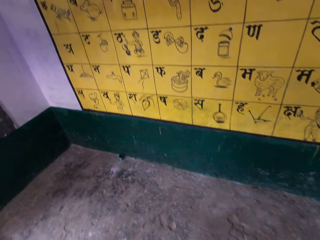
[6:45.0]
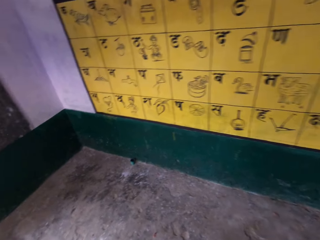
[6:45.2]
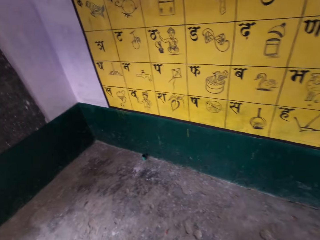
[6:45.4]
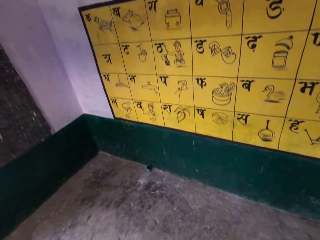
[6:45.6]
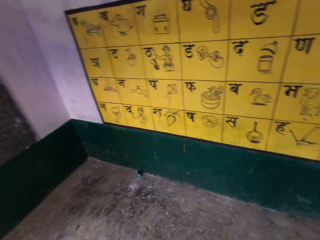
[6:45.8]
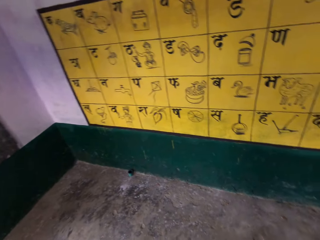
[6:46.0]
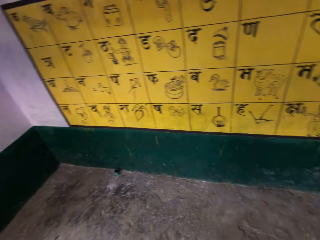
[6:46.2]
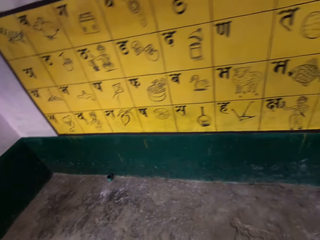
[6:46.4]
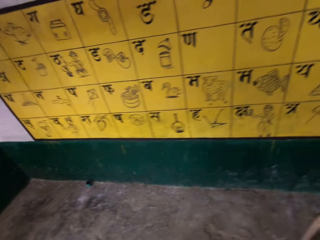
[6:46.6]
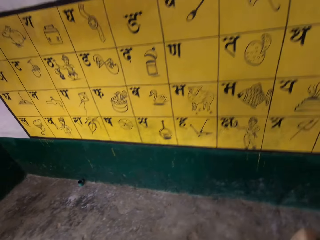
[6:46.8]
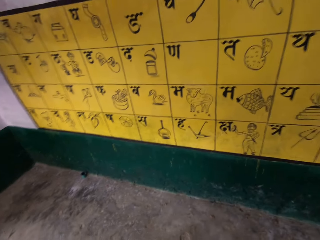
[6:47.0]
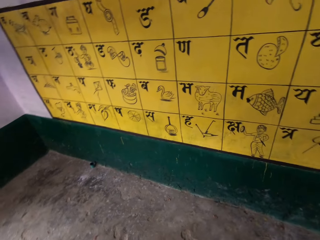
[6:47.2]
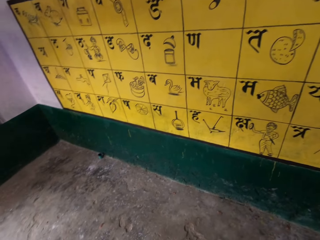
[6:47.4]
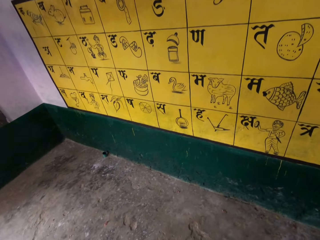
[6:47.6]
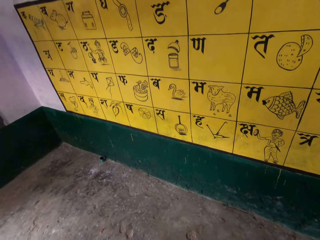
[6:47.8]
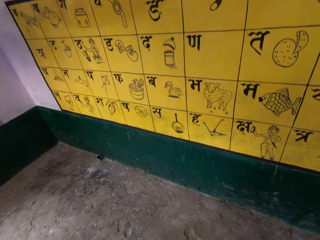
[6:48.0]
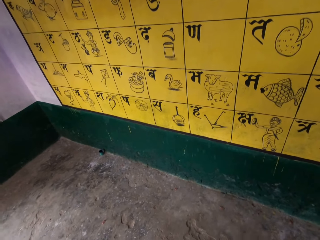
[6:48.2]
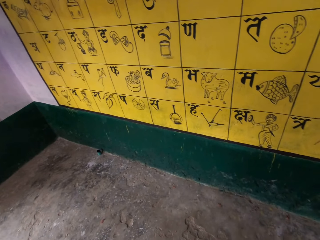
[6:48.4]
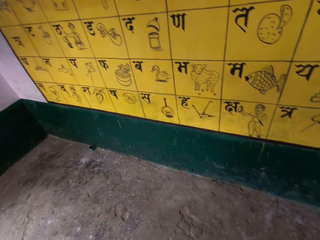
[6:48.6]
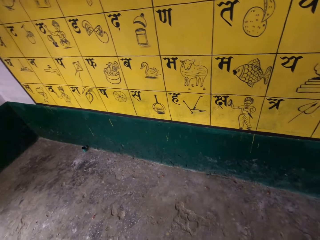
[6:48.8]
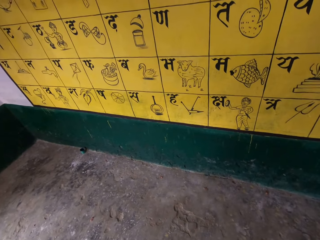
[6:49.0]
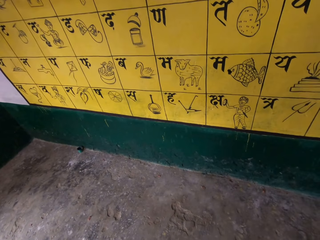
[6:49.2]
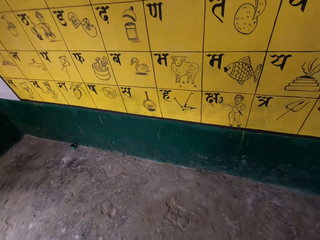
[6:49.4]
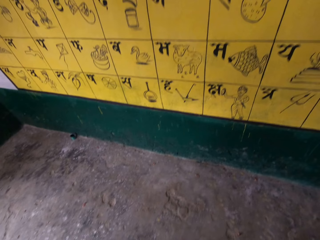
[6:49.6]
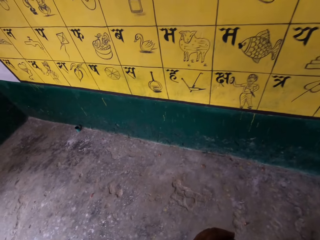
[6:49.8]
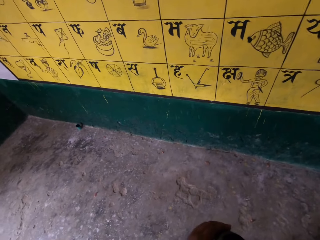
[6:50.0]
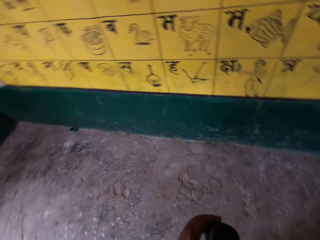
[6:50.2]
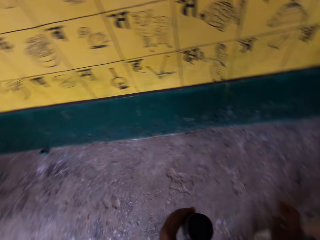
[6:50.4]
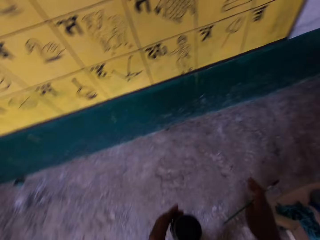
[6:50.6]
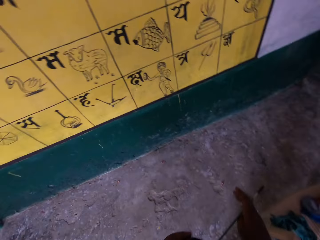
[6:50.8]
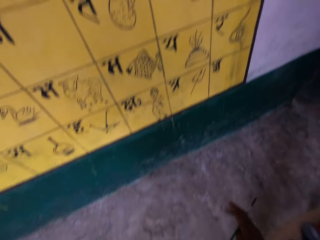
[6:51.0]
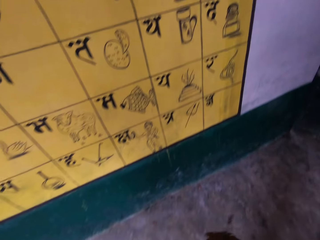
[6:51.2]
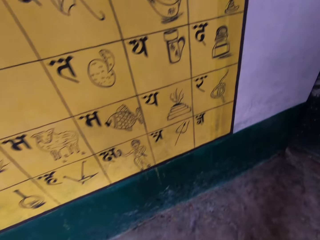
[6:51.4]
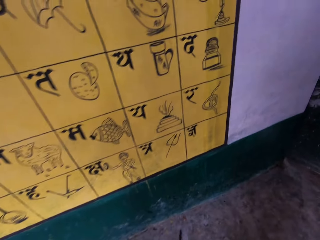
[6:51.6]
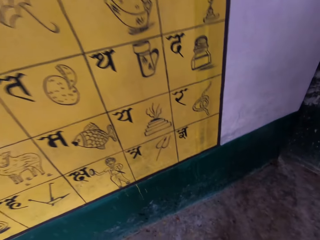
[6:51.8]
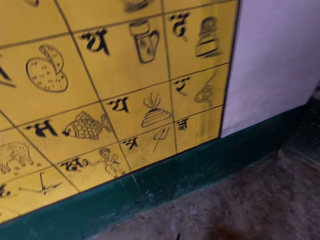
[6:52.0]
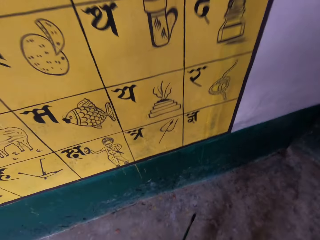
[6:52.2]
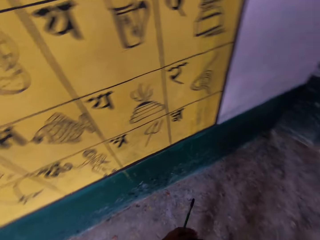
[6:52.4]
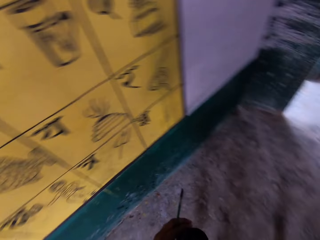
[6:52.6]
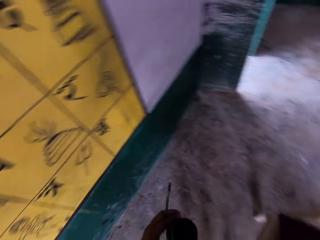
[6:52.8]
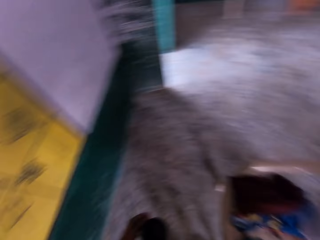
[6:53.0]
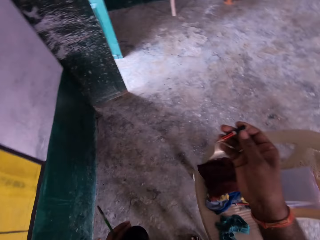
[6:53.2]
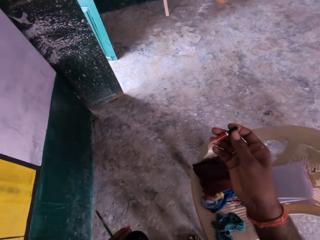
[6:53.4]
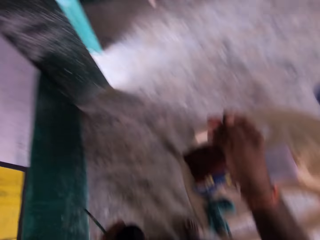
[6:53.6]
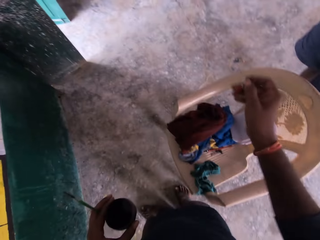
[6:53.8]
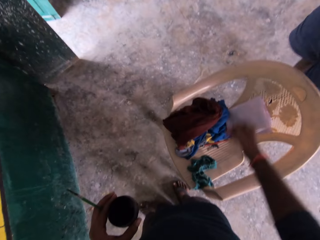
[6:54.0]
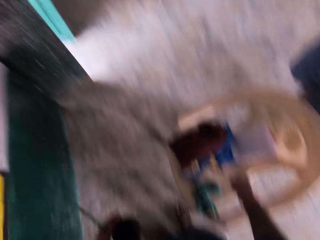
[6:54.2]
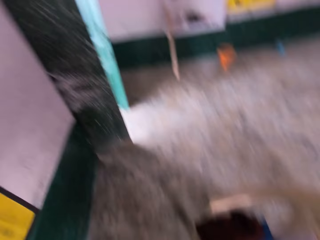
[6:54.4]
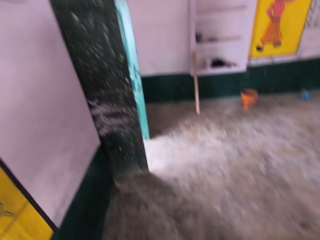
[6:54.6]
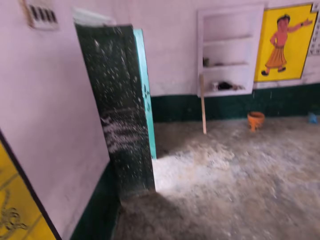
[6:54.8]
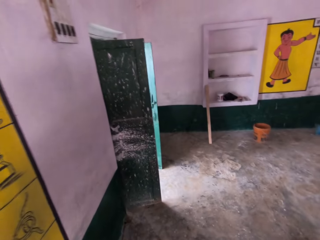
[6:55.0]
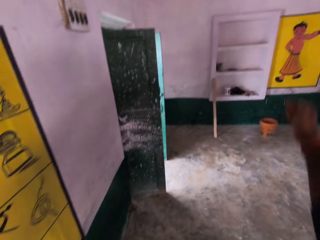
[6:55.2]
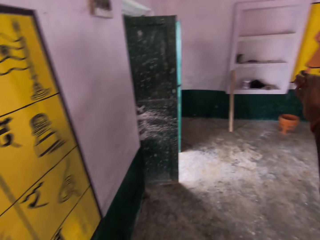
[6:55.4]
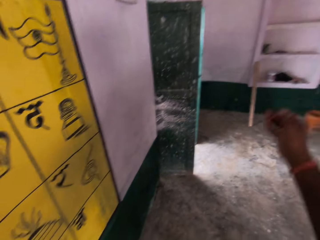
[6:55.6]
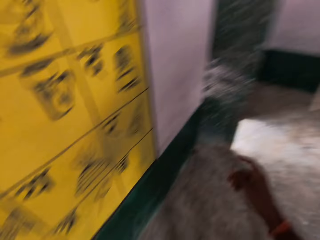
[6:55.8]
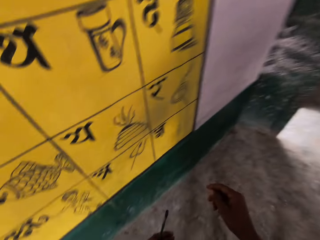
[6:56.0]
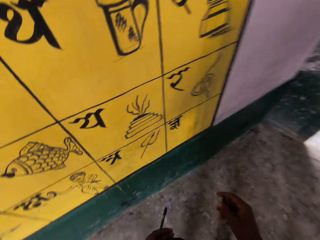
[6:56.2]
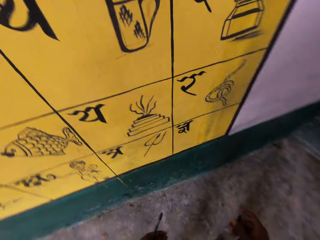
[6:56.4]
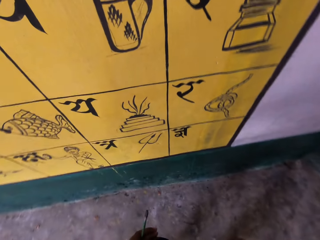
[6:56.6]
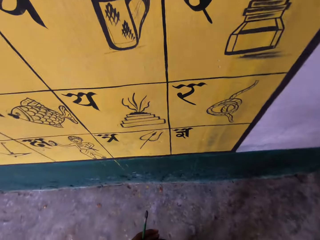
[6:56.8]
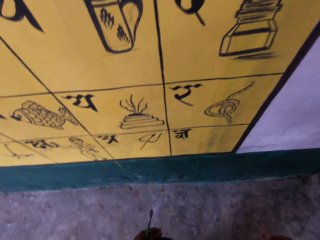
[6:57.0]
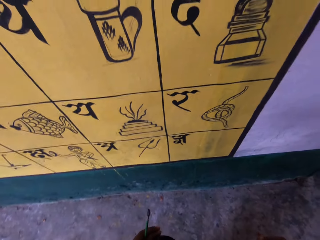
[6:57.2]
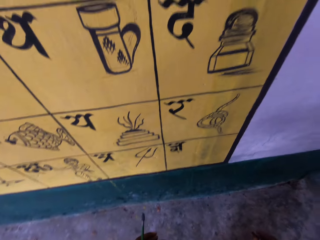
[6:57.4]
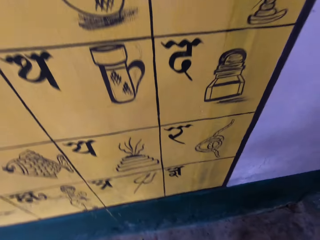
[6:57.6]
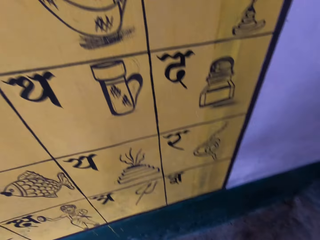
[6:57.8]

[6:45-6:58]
The camera wearer holds a pencil.

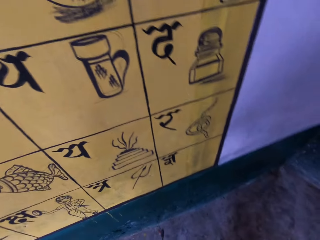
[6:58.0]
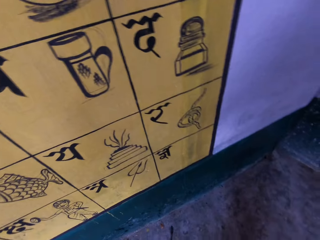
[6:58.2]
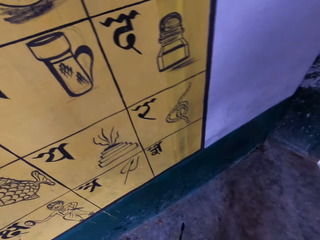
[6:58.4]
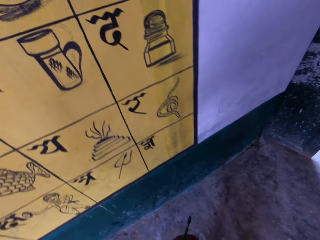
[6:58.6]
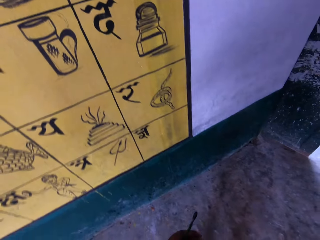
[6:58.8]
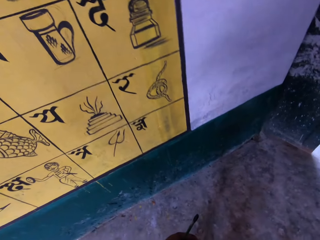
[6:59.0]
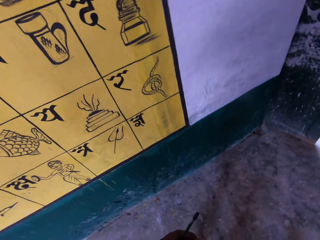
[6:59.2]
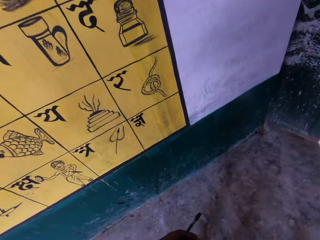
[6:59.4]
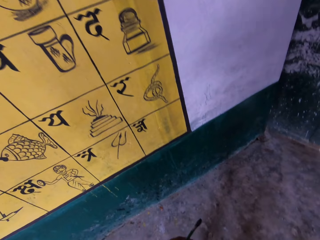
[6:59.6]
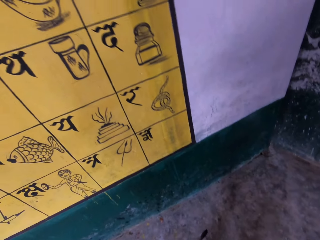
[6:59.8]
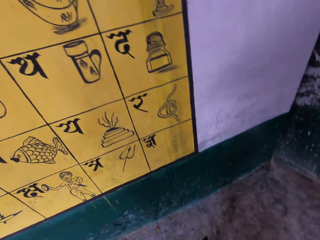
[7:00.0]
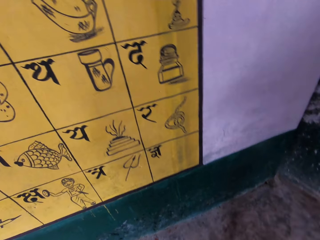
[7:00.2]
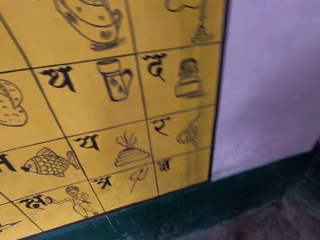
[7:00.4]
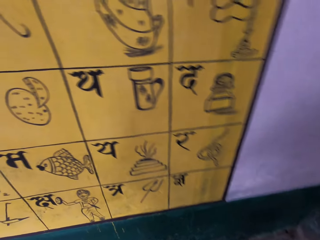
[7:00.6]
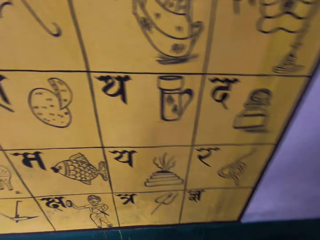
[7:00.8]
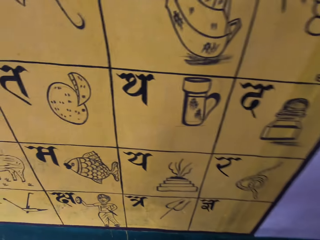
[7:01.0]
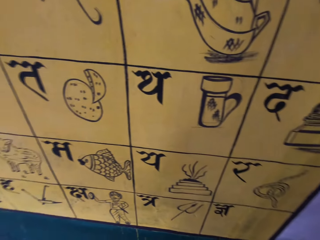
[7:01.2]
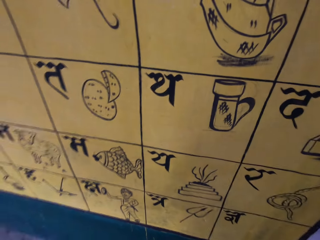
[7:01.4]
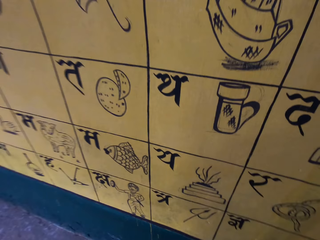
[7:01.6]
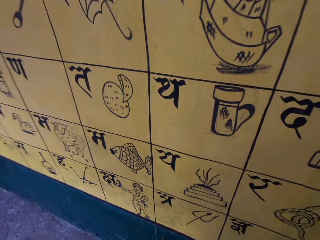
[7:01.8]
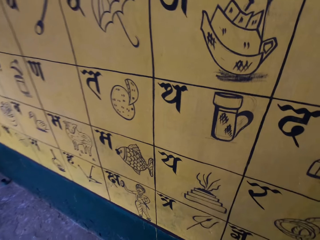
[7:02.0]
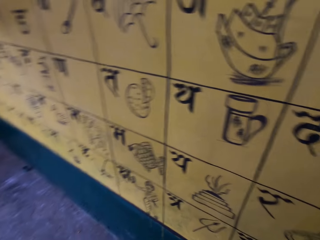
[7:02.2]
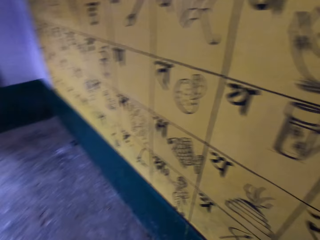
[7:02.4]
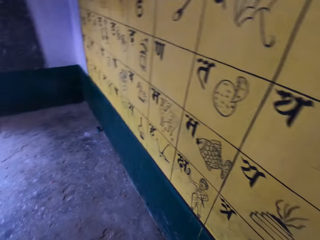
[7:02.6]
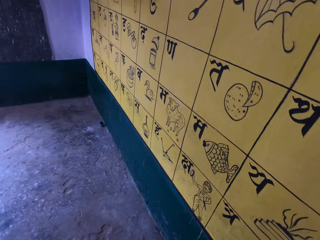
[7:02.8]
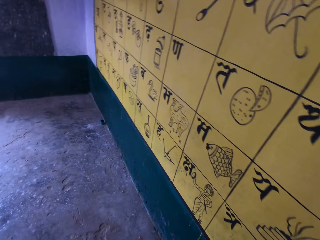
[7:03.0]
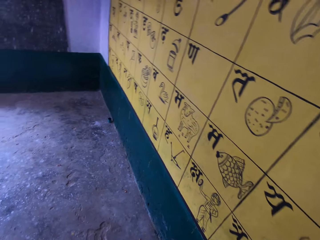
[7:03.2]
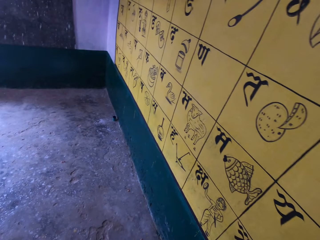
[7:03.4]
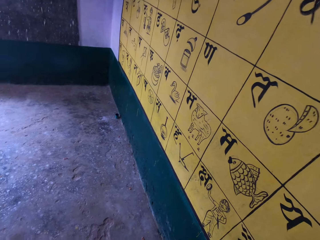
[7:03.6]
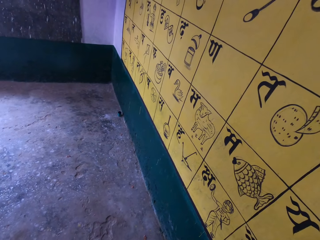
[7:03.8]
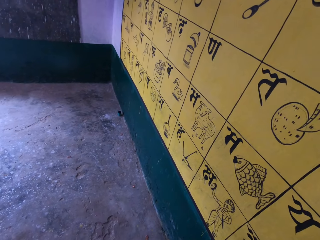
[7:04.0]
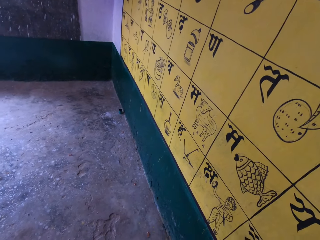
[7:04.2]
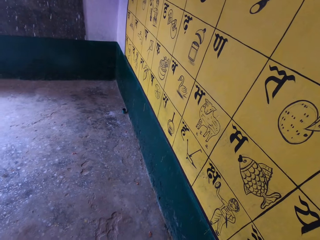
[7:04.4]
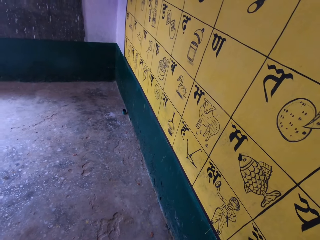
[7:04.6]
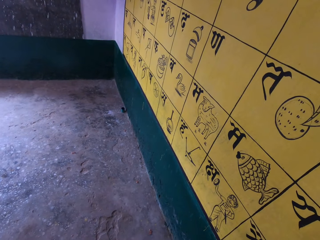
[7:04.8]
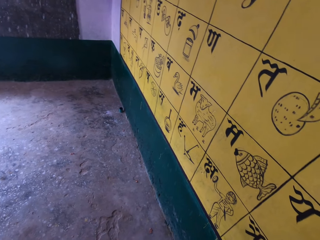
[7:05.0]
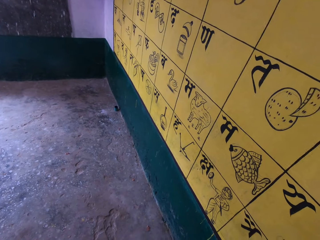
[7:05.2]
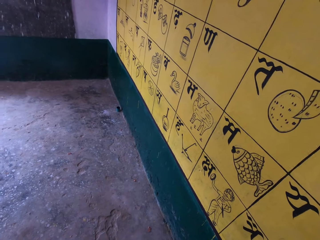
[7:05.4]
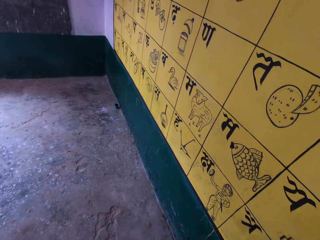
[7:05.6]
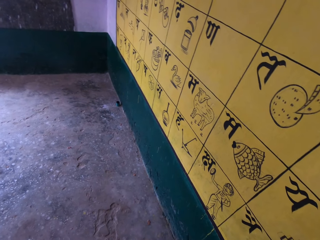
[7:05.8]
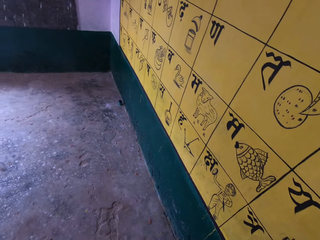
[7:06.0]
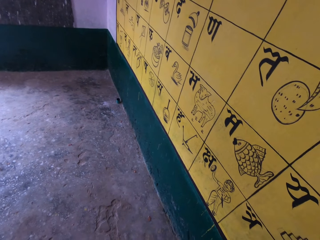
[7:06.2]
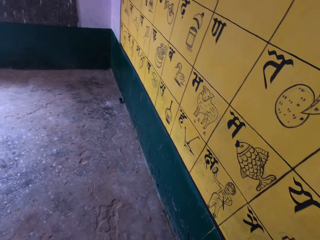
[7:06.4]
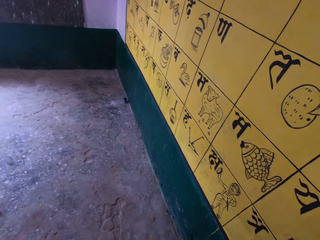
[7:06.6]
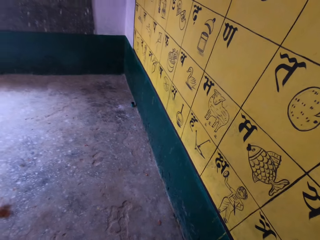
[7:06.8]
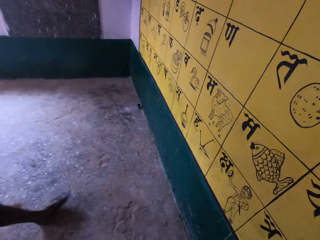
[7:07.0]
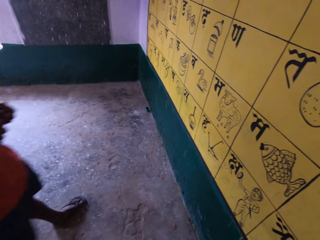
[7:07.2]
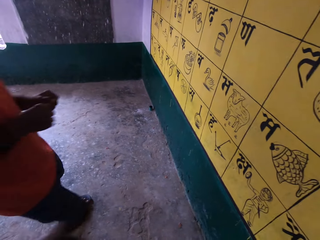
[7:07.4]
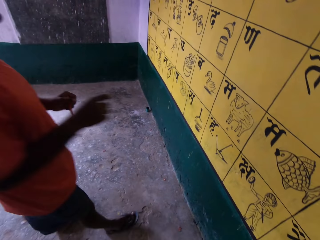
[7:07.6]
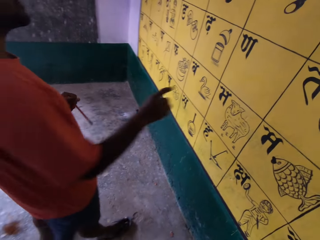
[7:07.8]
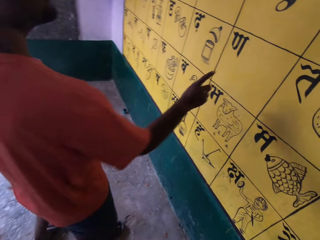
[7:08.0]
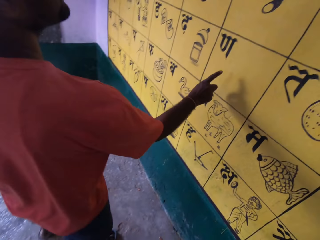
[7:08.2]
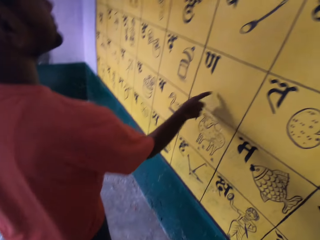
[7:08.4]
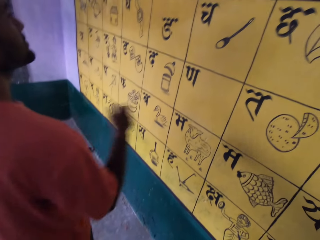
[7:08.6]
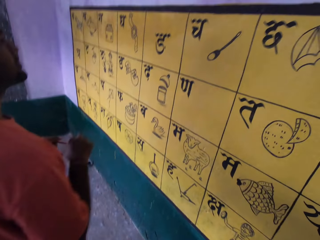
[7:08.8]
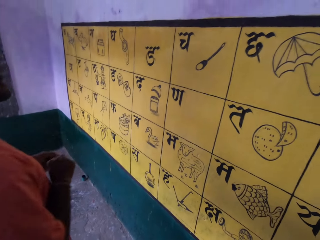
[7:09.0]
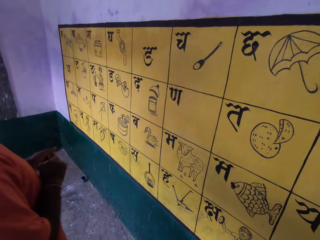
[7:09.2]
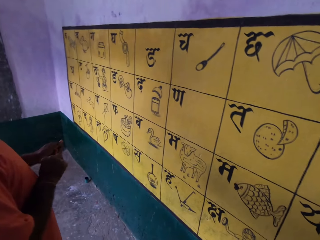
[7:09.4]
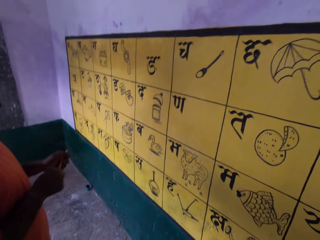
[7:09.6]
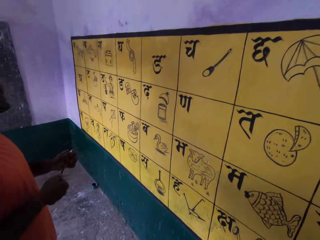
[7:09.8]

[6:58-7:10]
The camera wearer looks at the drawing board. A man walks towards the paint wall. The man touches the paint wall with his right thumb finger and removes his thumb finger from the paint wall.
